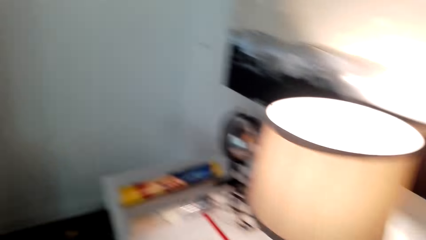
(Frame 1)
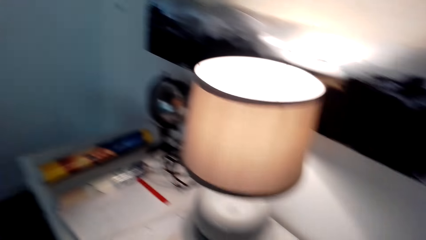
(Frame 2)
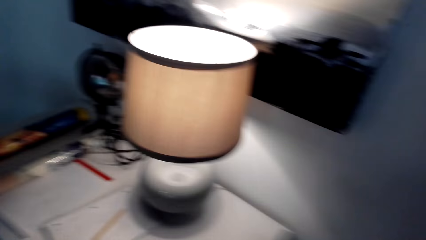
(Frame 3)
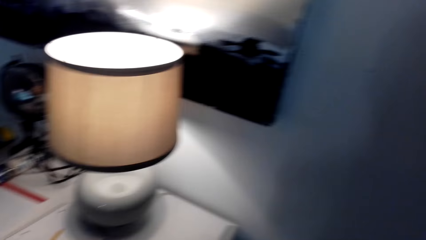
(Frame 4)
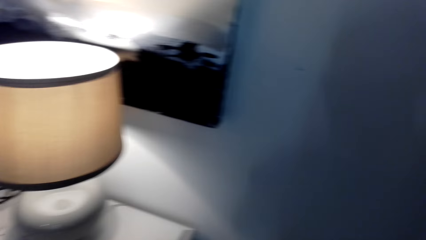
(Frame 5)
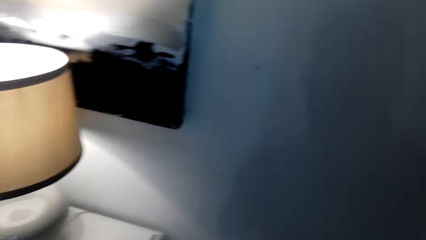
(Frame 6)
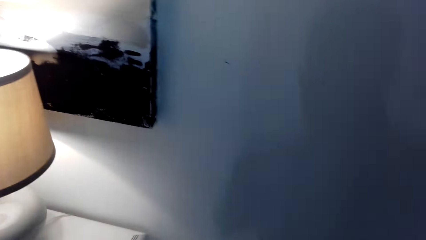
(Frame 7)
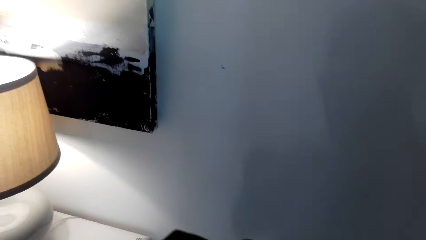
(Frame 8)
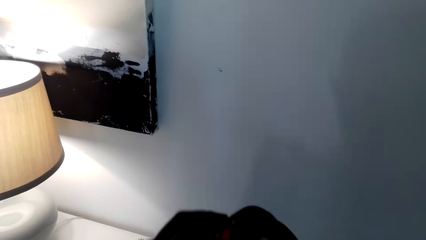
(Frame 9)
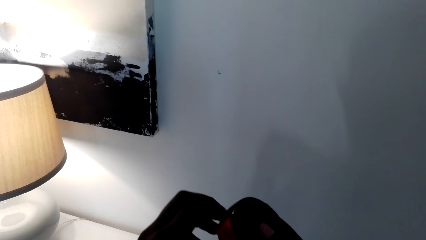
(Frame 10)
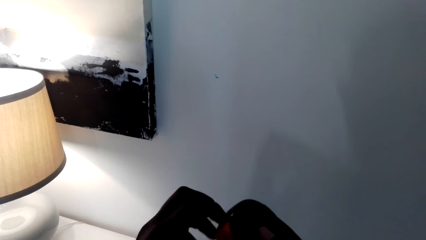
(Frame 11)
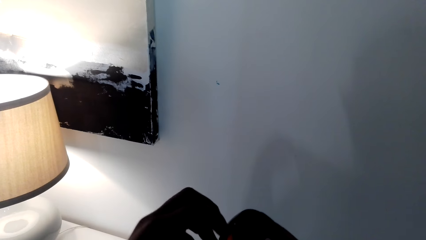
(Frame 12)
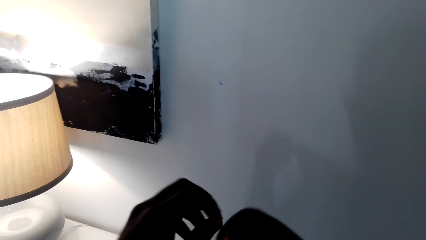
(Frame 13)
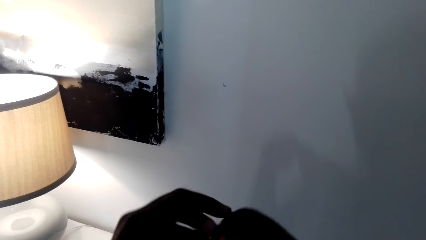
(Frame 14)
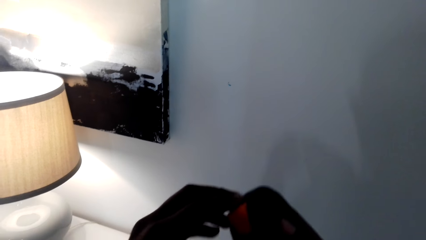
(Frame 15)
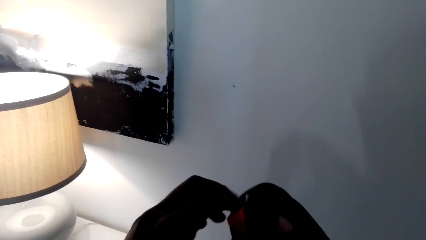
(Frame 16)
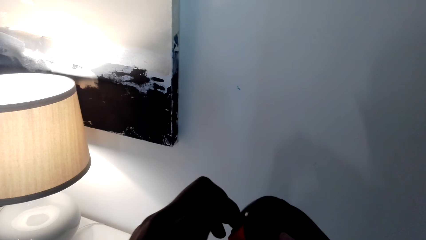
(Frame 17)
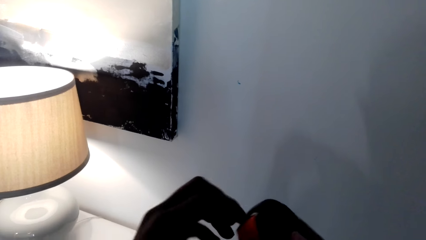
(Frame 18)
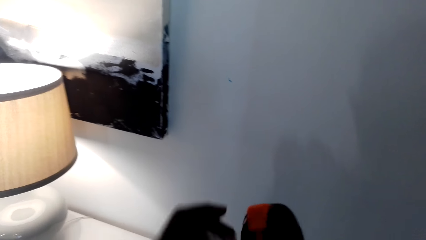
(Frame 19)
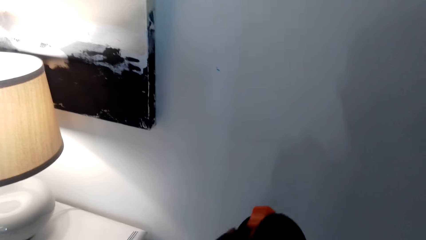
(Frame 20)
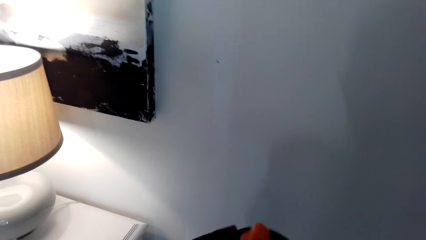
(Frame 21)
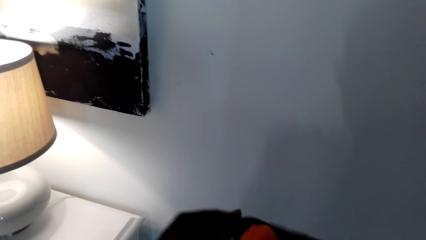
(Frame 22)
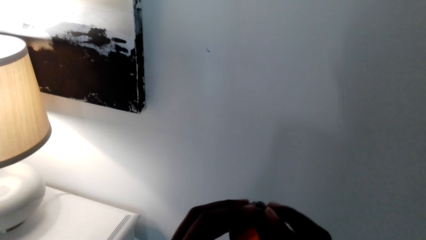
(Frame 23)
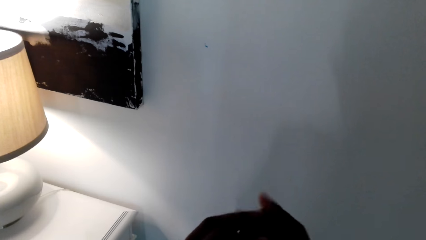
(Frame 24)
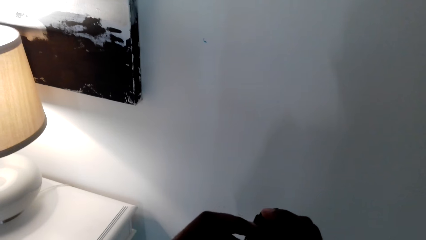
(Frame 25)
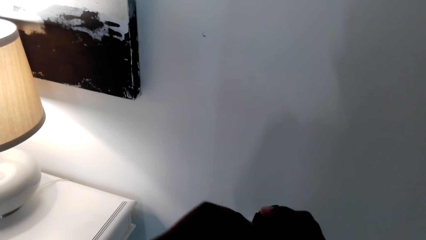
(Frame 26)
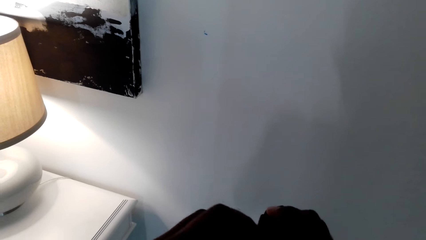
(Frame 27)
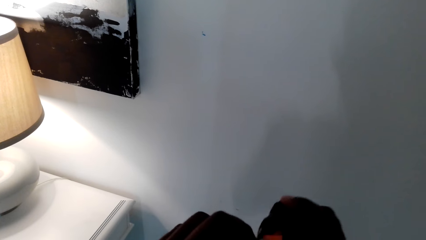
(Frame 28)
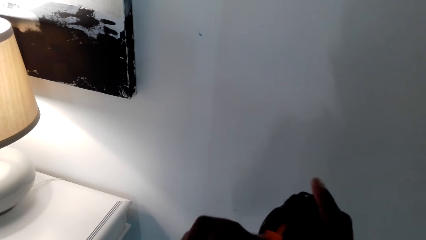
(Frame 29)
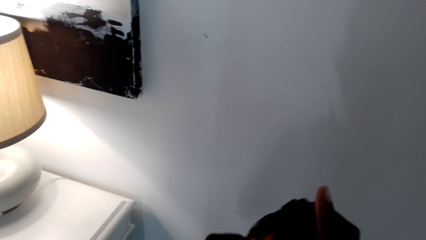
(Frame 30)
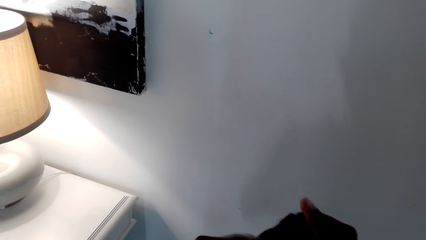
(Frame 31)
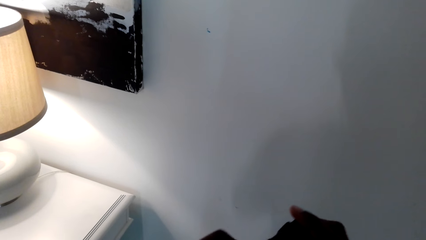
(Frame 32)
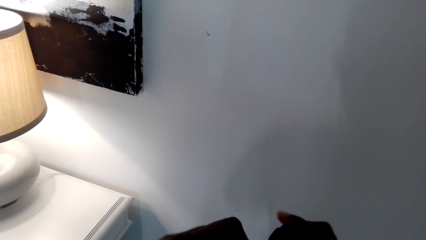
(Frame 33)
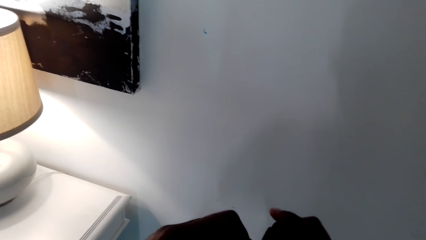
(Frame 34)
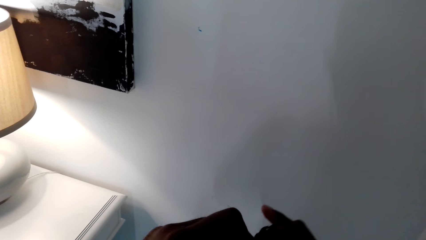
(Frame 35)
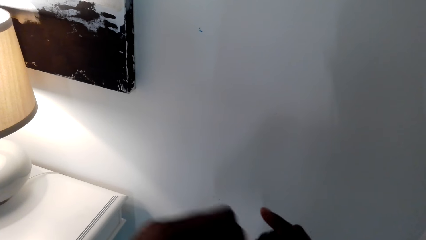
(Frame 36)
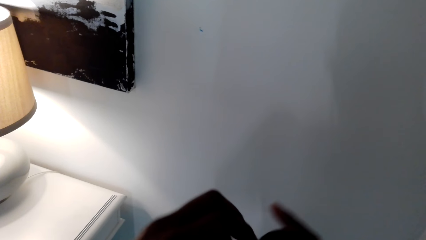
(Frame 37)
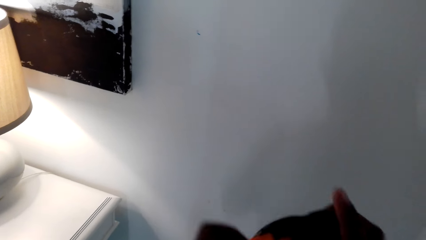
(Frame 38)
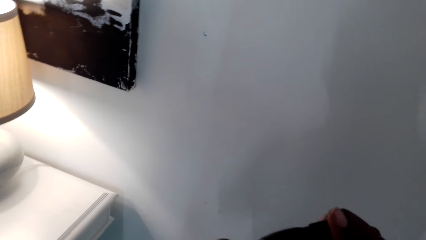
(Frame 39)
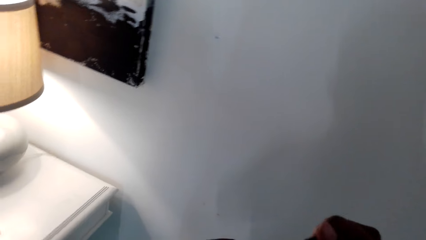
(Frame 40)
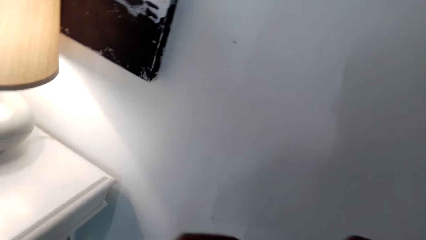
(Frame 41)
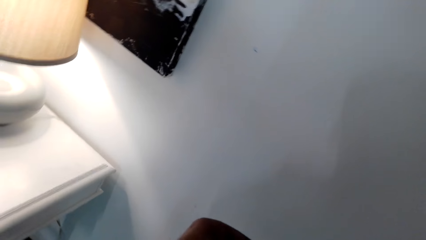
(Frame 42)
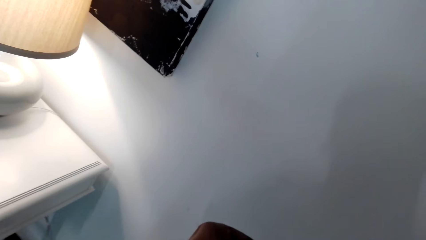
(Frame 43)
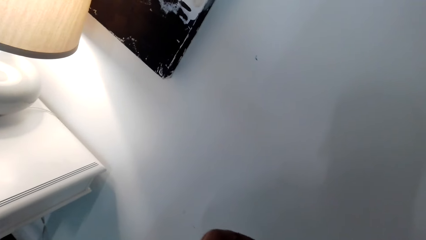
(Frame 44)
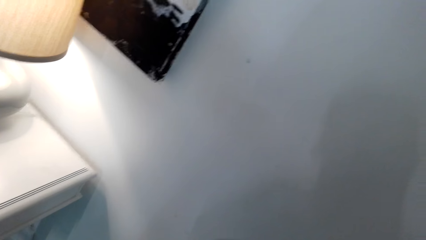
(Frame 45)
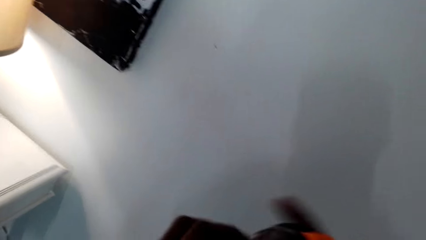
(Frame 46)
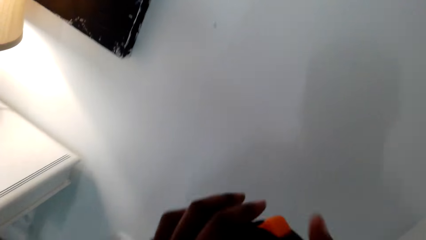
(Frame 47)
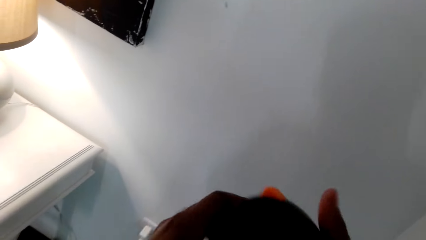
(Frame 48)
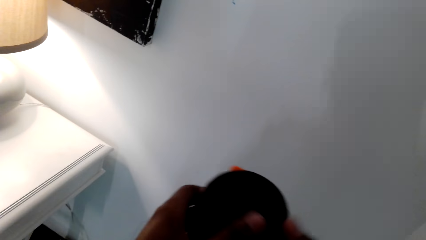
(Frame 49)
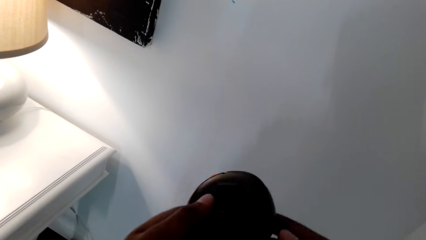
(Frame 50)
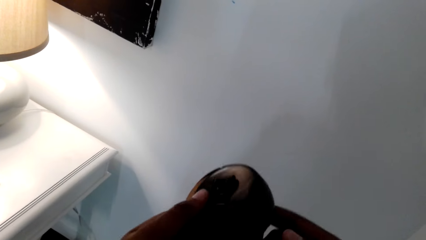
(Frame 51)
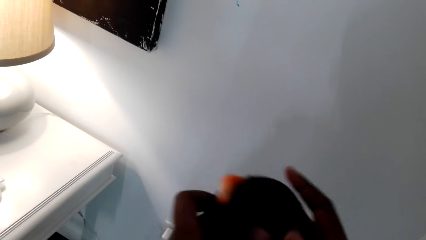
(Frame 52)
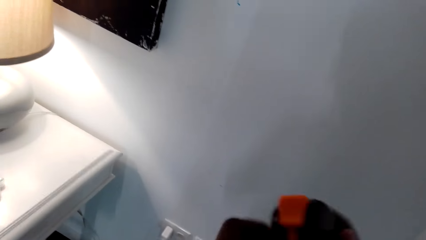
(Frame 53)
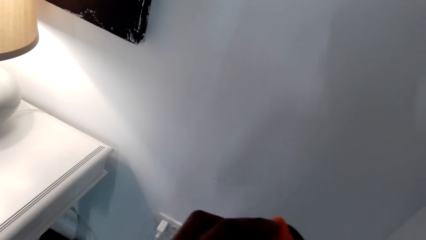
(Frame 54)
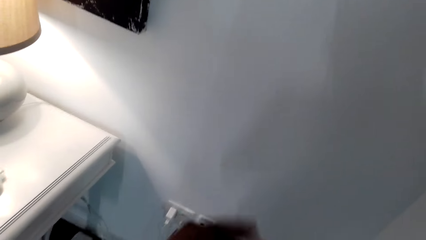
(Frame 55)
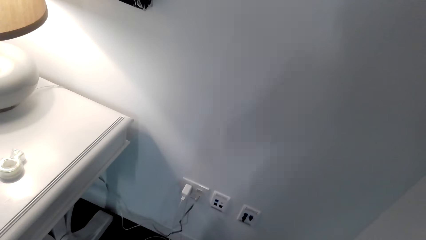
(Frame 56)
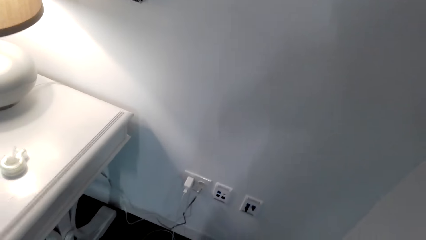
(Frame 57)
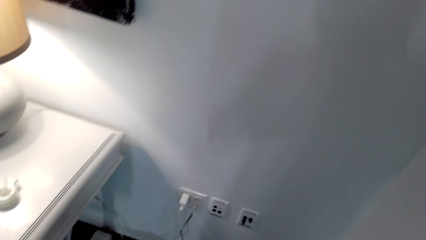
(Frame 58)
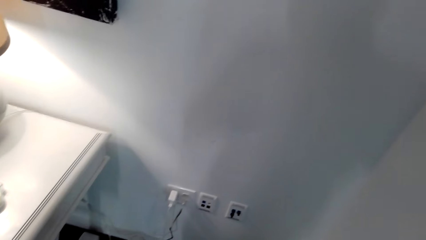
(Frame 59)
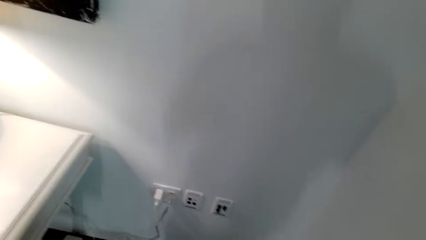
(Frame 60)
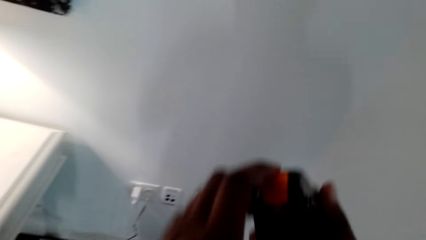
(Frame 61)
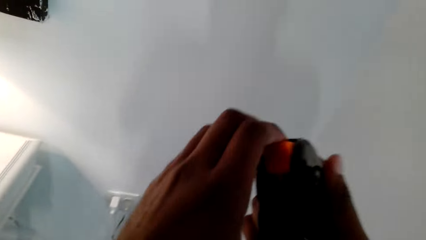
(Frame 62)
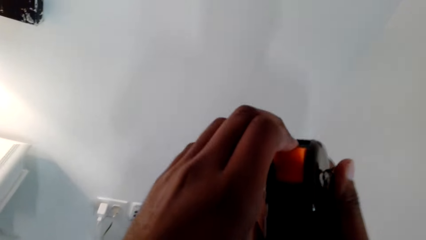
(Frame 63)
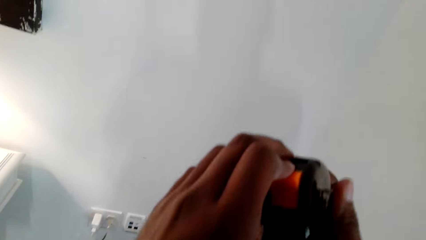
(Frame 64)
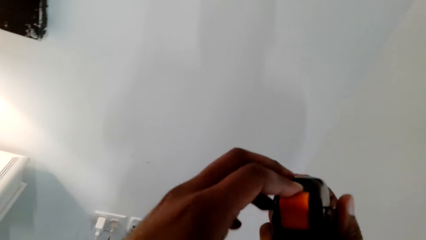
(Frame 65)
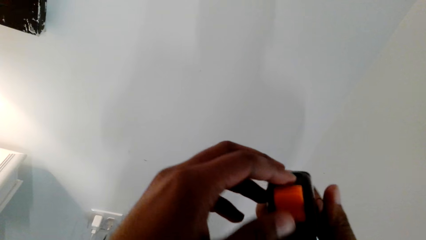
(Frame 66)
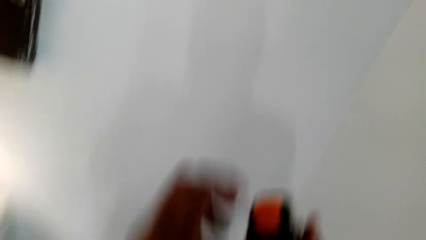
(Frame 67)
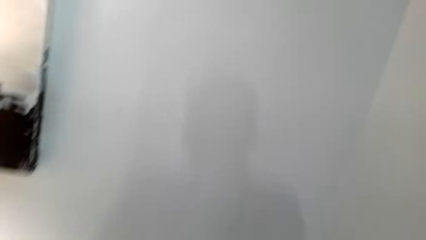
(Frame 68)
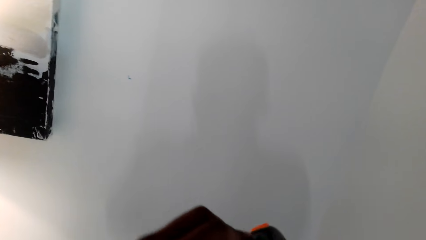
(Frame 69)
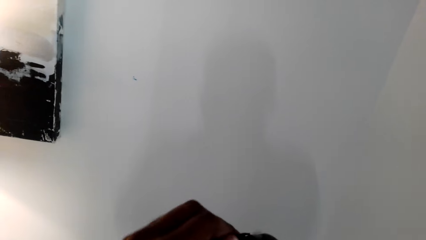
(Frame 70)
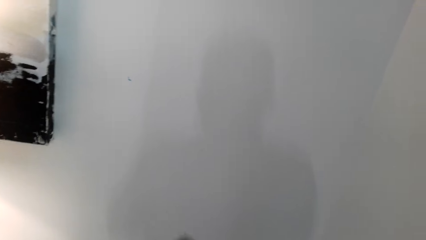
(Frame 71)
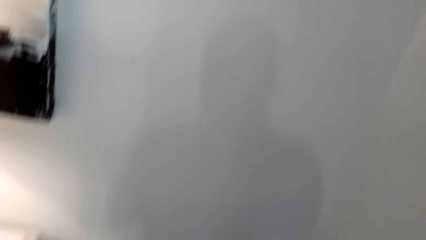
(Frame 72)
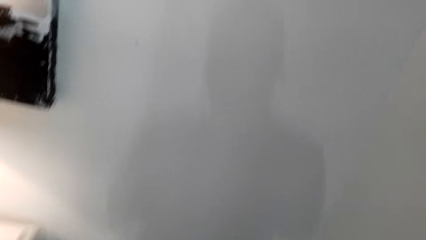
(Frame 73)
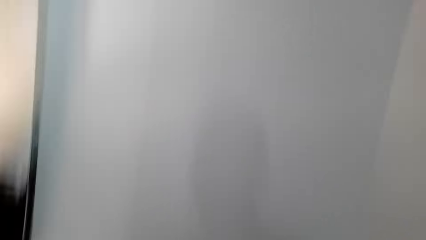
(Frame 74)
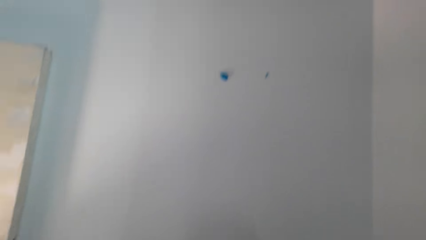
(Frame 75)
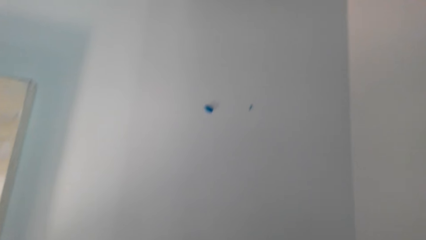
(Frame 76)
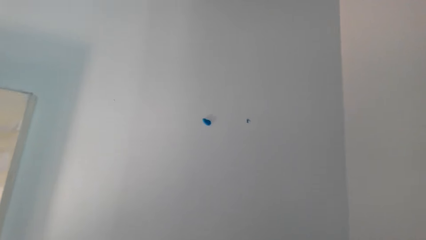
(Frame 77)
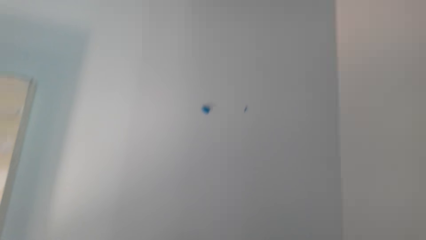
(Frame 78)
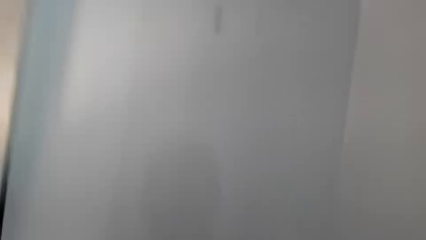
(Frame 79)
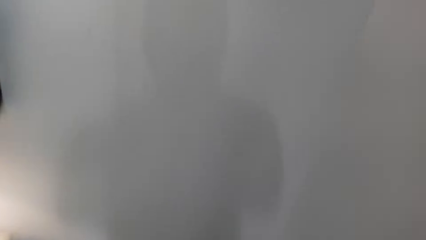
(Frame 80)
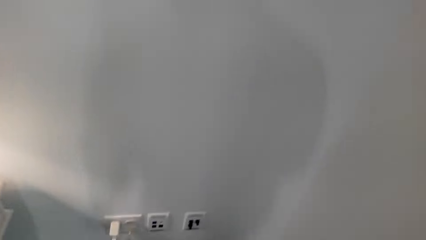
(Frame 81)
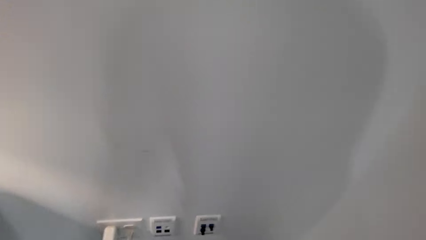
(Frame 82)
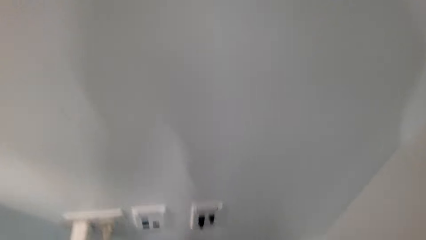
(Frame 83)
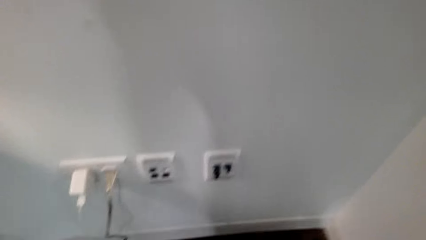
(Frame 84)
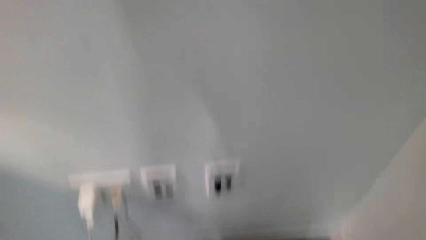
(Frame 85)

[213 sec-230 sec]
The camera wearer looks around. They hold a tape measure. They touch the tape measure. They rotate the tape measure in the hand. They adjust the tape measure. They carry something. They pick up art paint.
